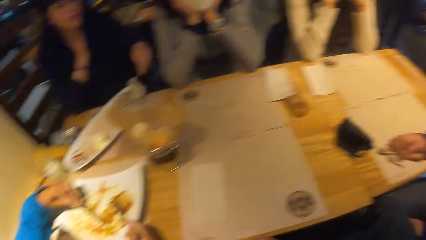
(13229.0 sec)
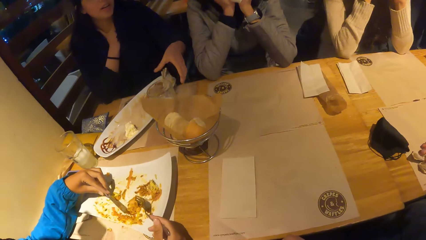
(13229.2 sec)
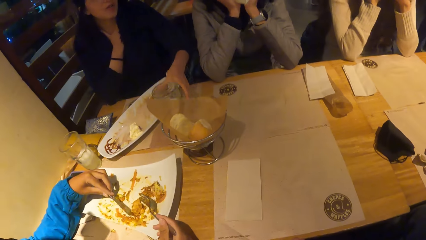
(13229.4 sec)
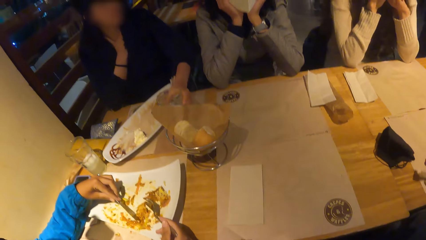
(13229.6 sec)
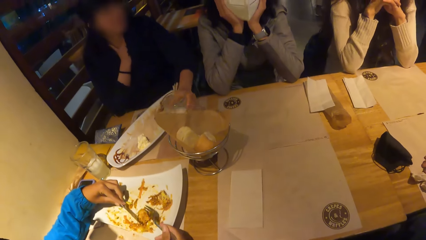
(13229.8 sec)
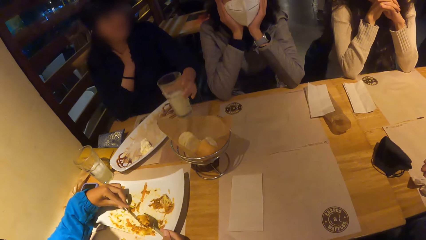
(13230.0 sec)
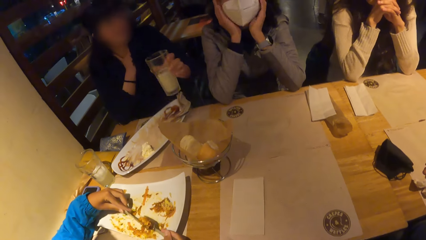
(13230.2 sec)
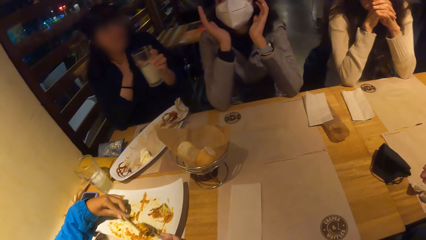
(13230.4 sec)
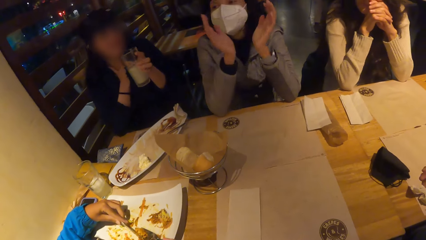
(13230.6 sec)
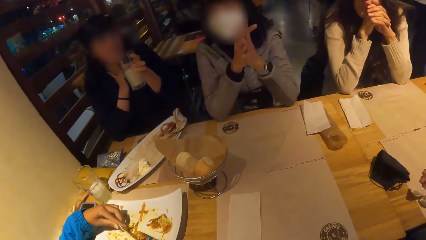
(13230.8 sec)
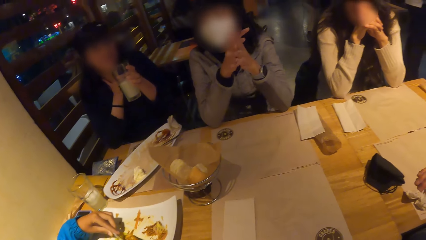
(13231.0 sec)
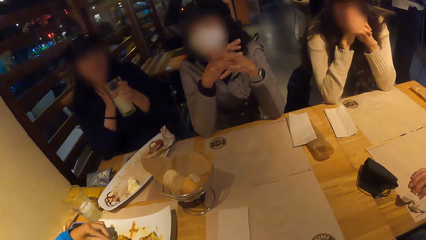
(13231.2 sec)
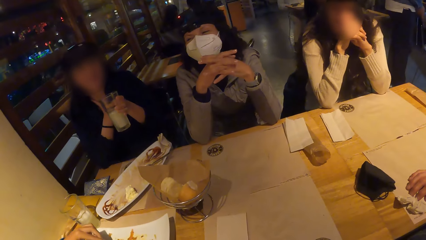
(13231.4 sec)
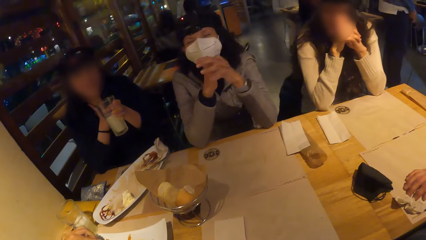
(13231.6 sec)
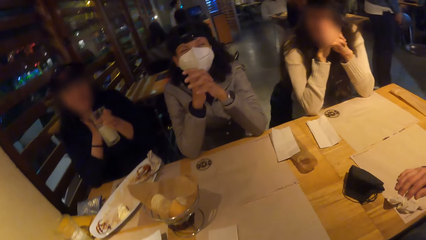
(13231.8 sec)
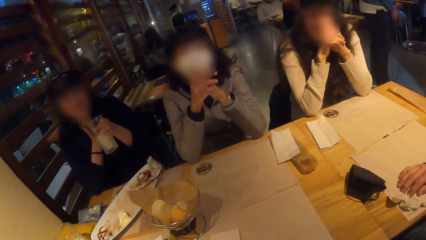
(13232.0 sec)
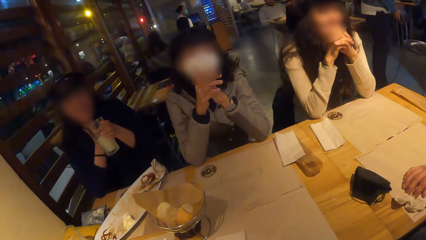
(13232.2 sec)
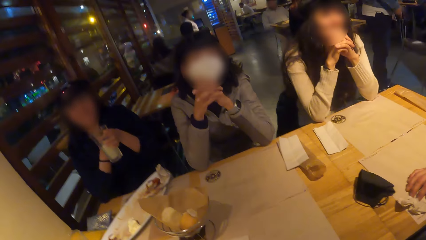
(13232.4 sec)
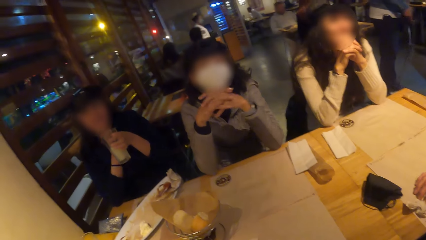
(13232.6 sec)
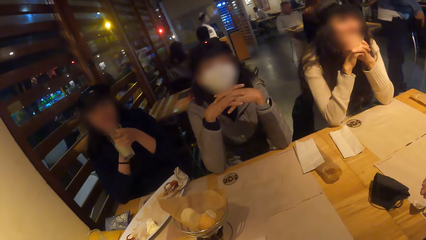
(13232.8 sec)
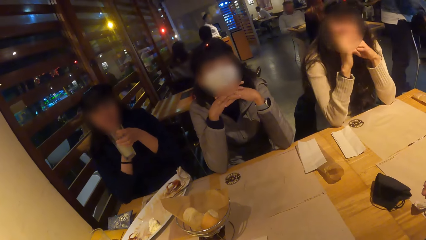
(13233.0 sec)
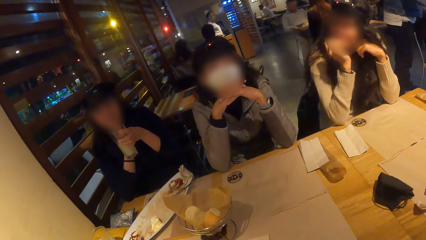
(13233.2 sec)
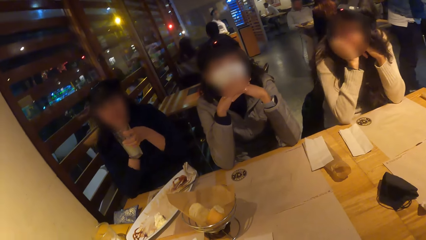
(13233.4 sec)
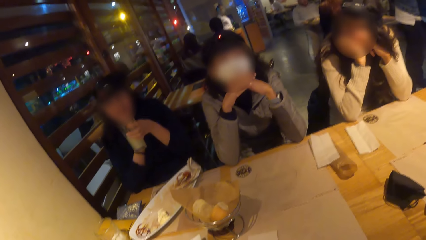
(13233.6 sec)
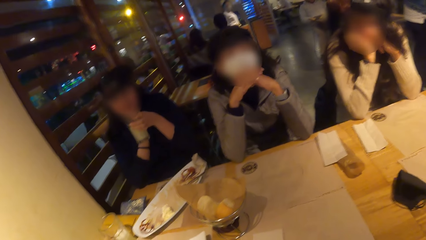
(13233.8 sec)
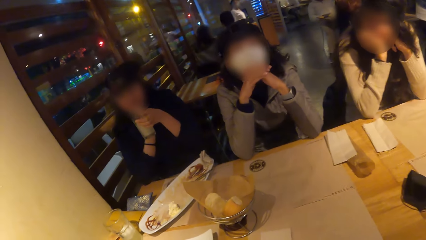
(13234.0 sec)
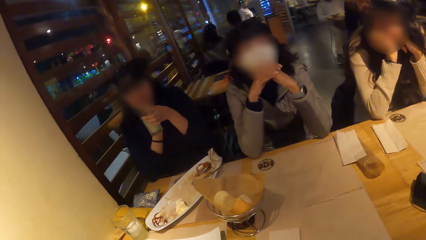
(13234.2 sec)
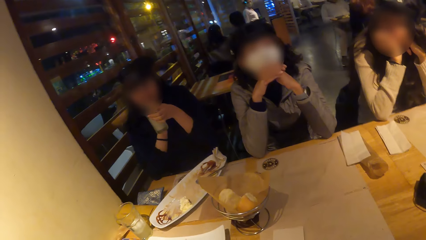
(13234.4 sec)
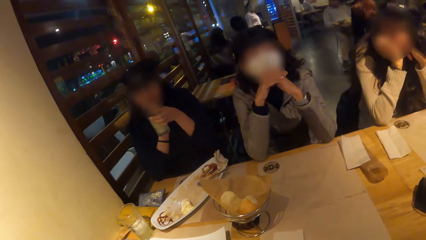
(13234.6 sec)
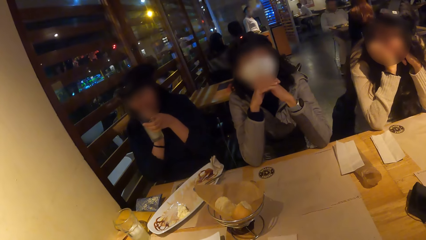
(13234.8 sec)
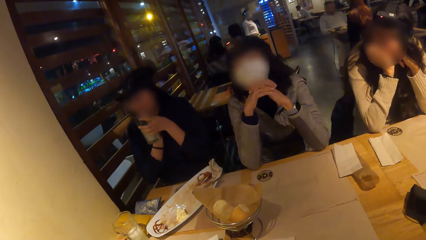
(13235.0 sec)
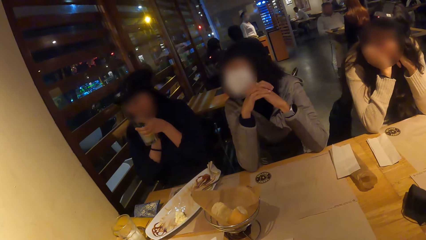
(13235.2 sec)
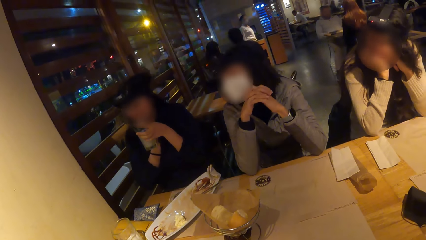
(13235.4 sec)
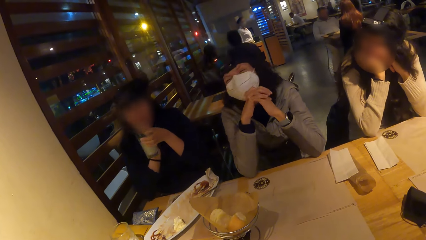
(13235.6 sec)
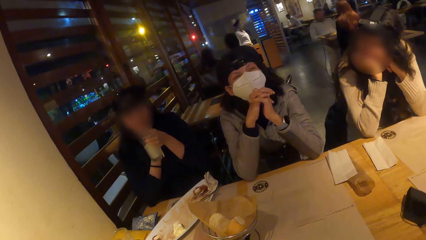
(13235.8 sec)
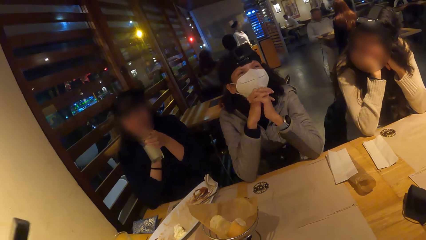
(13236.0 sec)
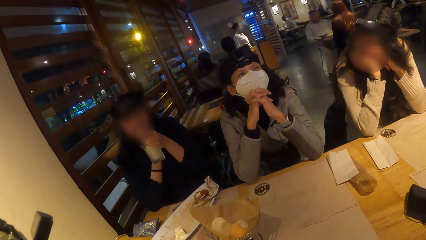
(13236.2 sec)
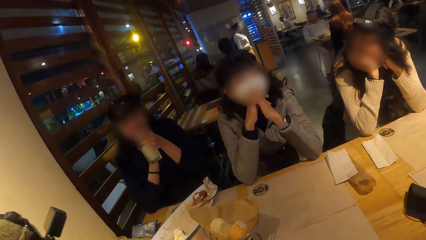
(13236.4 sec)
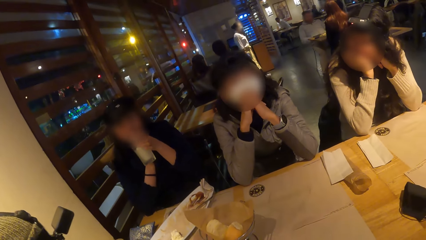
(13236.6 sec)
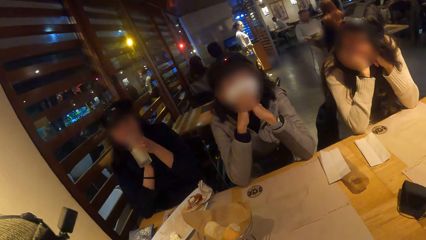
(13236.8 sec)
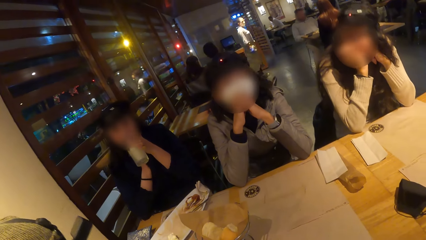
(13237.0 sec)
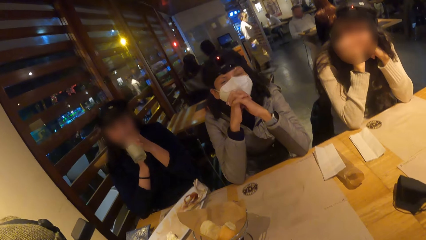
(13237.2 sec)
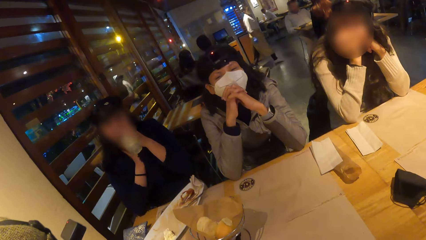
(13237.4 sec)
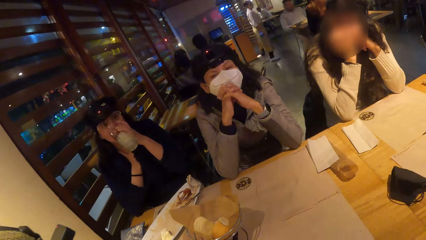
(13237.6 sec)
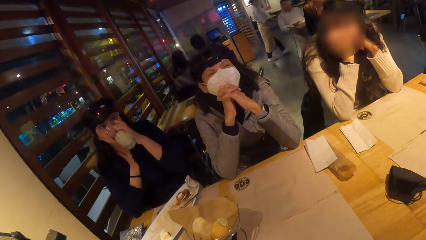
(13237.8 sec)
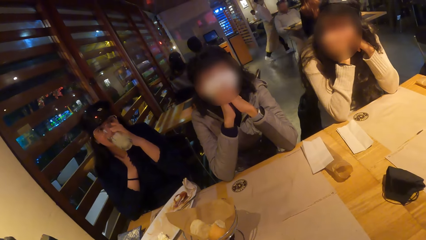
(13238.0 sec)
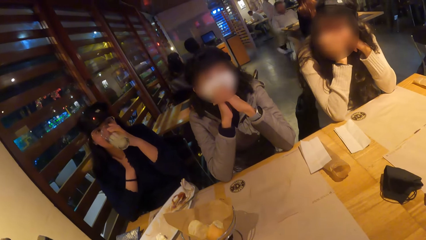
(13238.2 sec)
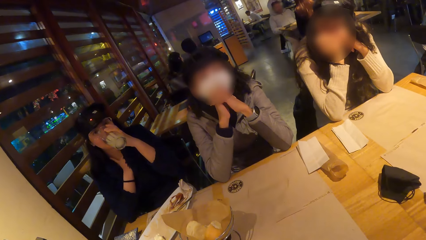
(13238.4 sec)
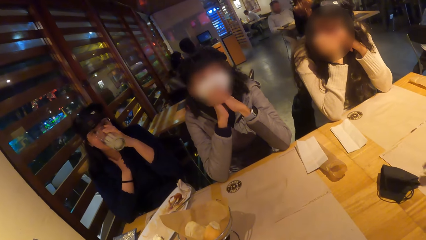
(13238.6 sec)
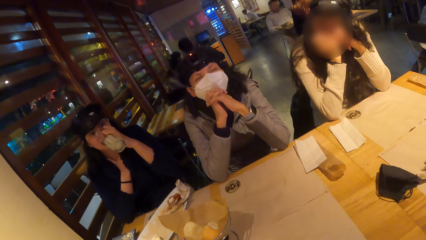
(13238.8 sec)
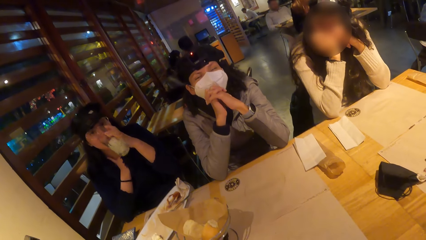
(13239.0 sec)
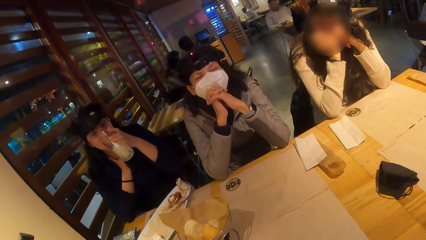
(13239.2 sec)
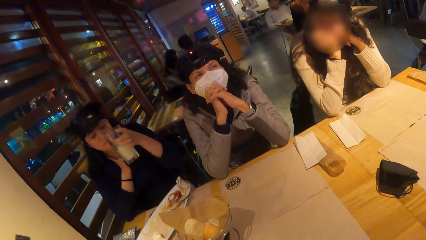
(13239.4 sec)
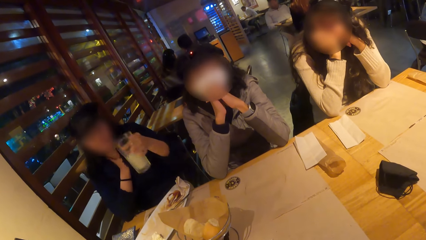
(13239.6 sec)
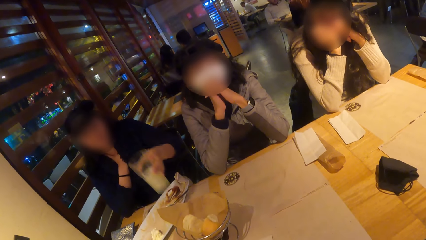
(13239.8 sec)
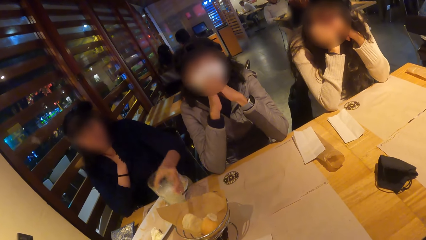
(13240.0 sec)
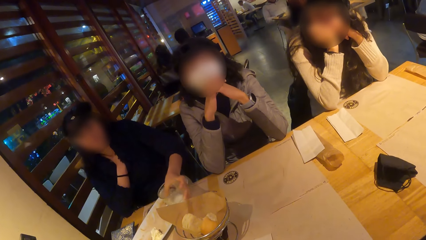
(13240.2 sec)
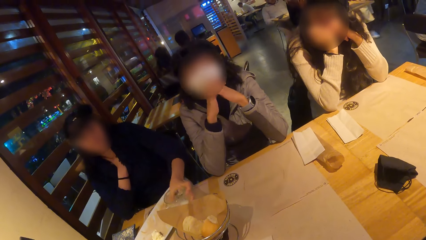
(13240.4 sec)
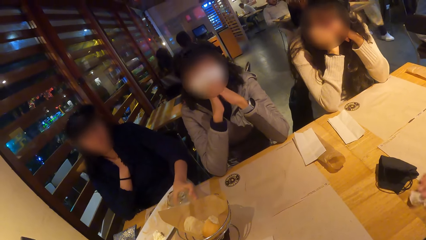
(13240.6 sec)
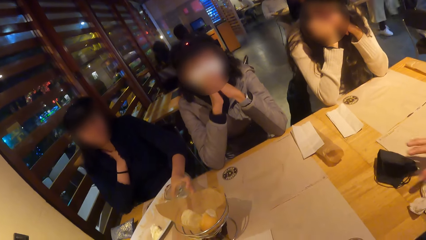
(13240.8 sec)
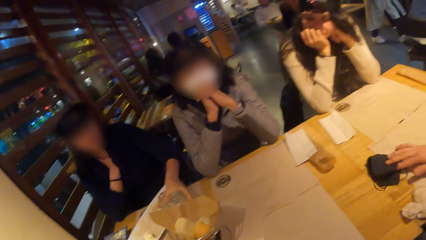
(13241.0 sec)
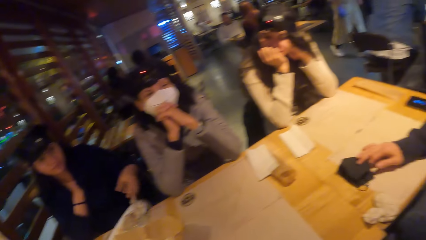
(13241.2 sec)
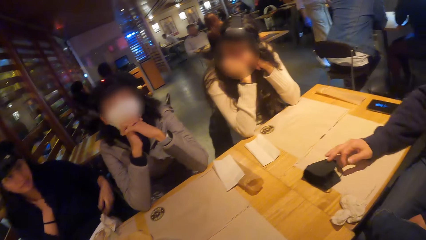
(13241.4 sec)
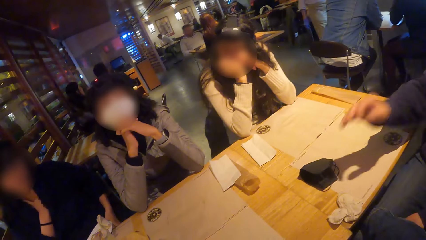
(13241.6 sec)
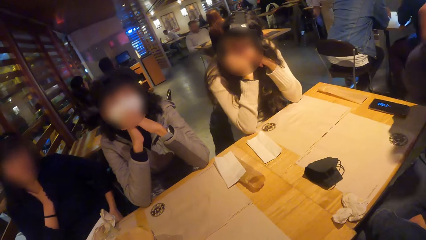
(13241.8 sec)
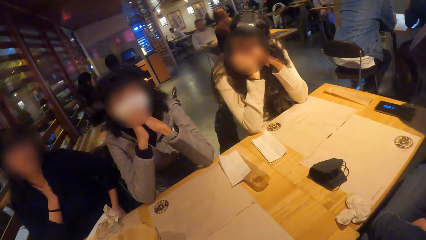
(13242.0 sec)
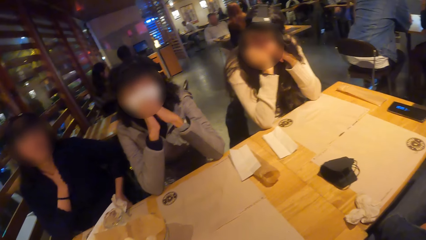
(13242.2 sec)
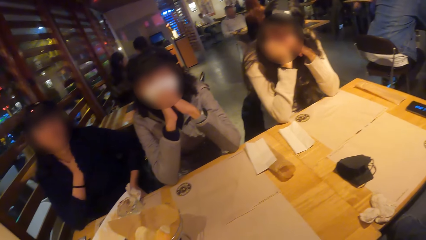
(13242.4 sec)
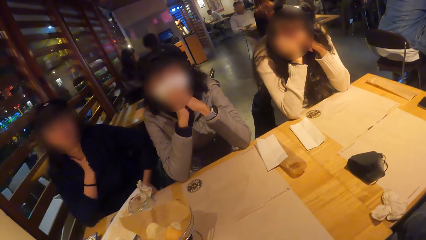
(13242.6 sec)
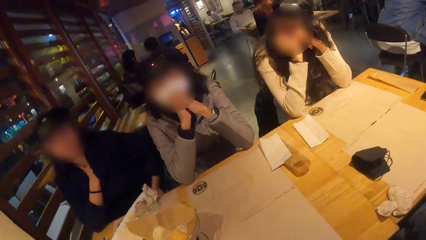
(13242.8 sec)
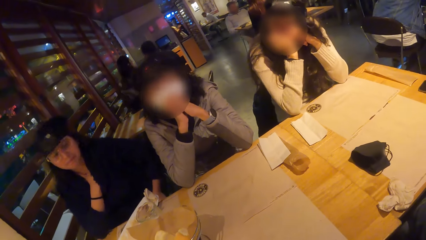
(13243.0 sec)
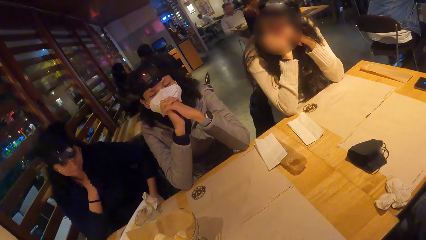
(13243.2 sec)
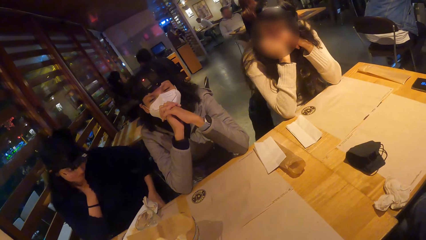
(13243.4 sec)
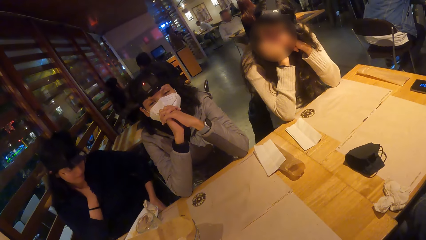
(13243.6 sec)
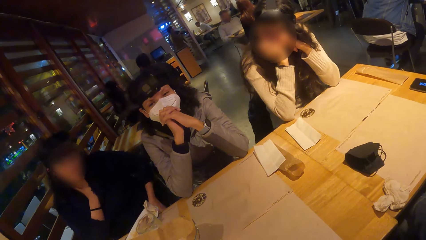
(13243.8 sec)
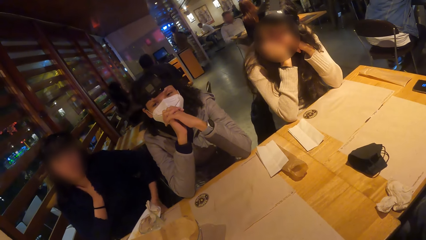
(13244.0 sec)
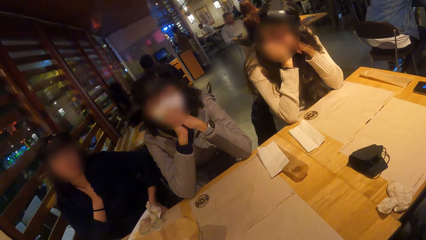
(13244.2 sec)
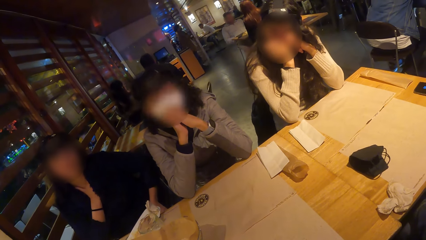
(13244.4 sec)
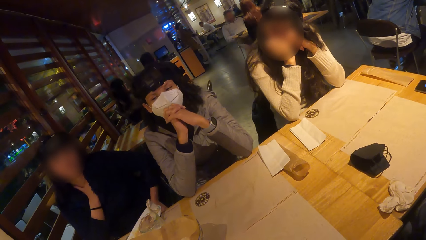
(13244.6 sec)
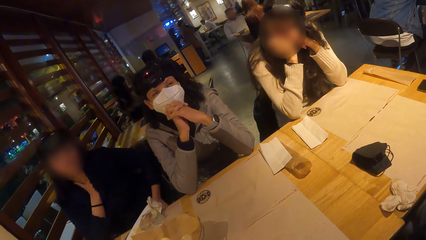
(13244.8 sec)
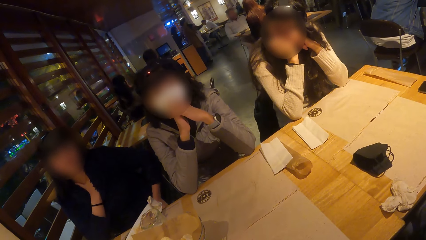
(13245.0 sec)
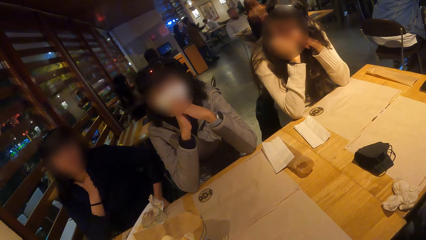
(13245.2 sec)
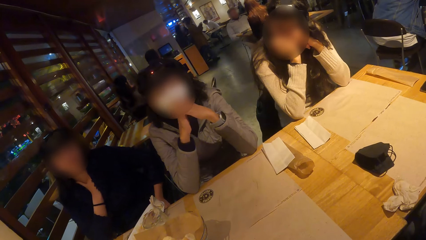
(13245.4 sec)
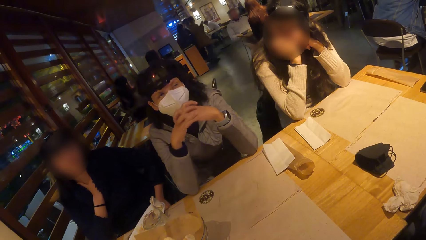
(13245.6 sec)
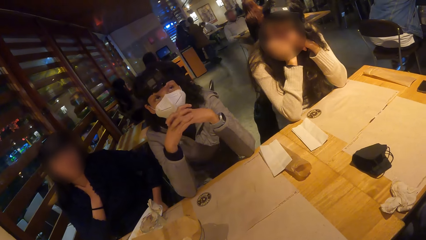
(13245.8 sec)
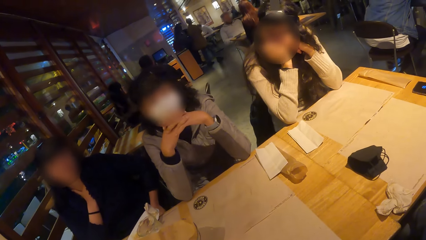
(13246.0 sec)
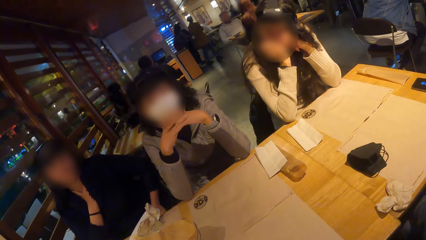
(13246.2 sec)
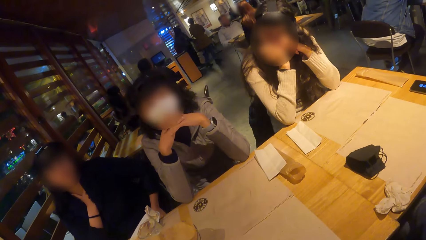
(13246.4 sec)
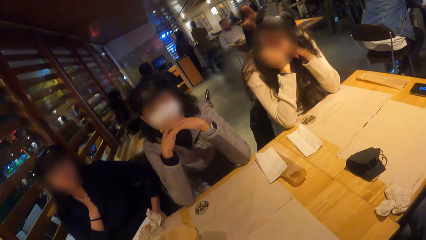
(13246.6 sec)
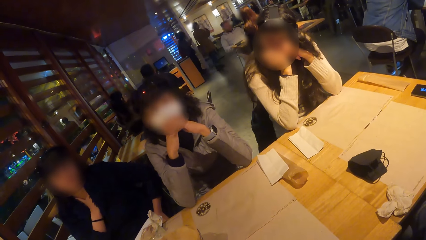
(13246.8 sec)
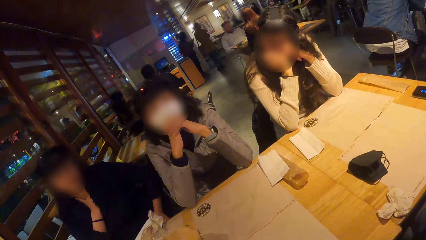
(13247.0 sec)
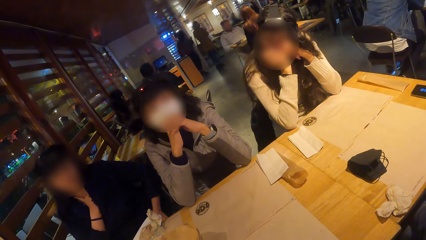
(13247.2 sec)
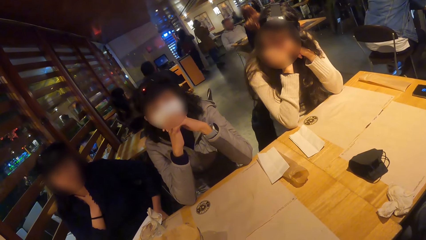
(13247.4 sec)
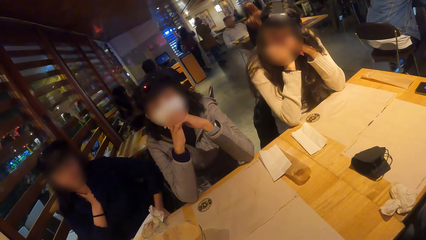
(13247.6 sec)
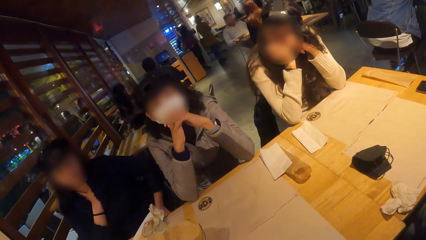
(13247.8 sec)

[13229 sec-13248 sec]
A man places the serviette paper on the table with his right hand. A woman picks up the glass cup from the table with her left hand. She sips the drink. She drinks from the glass cup in her left hand. Another woman nods her head. The first woman places the glass cup on the table with her left hand. The man adjusts the position of a nose mask from the table with his right hand. He takes the face mask. He raises up his hand.
